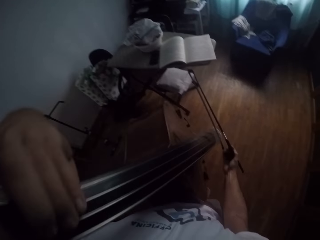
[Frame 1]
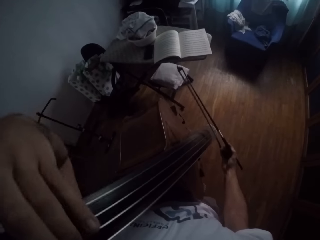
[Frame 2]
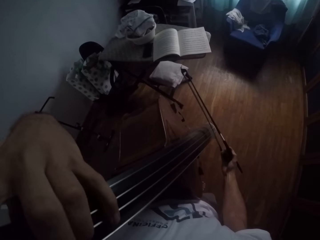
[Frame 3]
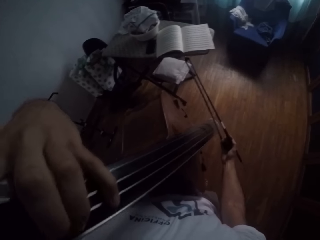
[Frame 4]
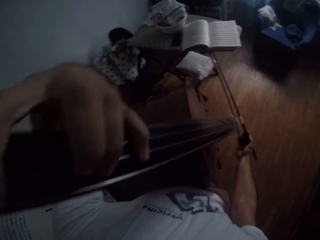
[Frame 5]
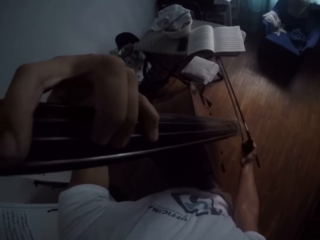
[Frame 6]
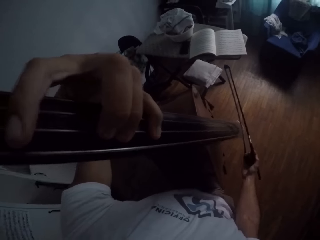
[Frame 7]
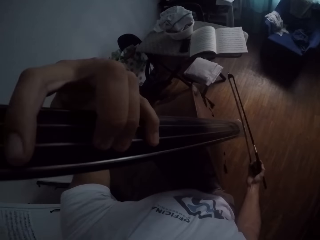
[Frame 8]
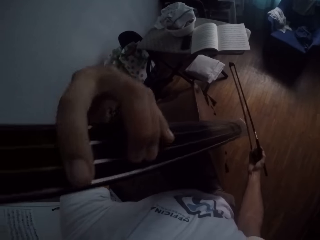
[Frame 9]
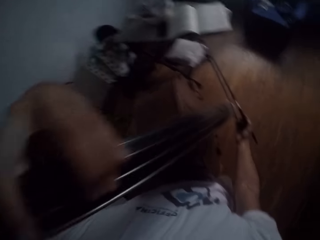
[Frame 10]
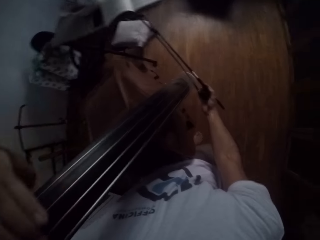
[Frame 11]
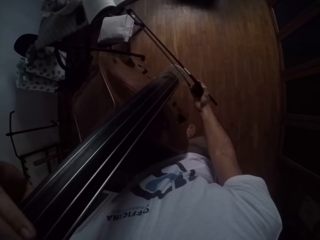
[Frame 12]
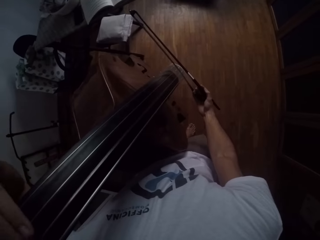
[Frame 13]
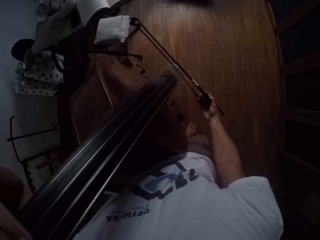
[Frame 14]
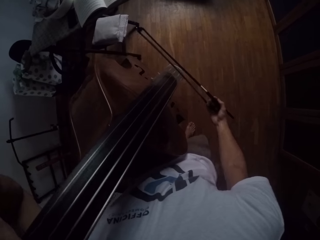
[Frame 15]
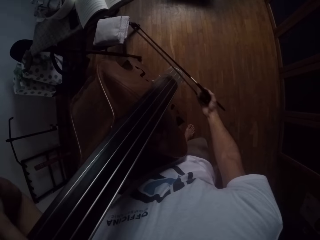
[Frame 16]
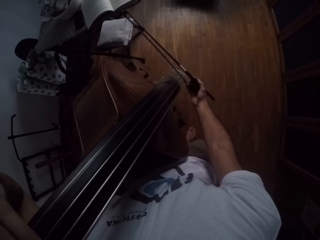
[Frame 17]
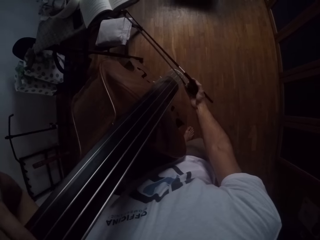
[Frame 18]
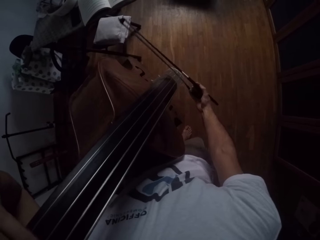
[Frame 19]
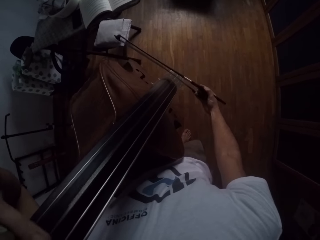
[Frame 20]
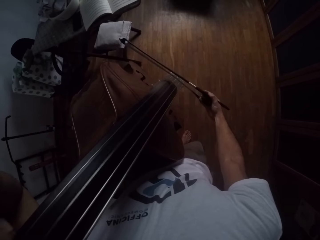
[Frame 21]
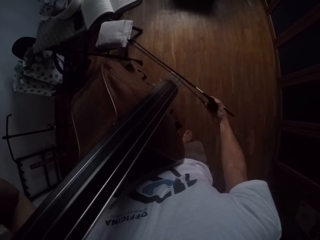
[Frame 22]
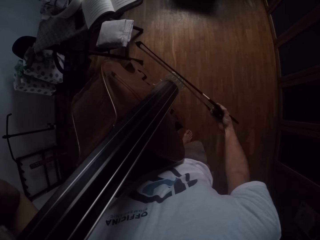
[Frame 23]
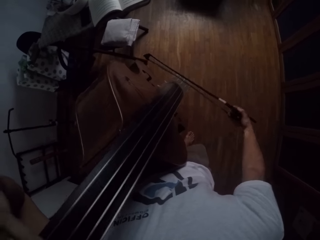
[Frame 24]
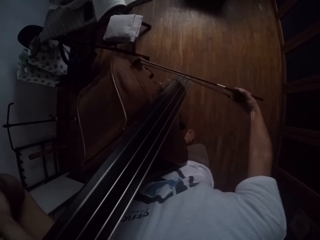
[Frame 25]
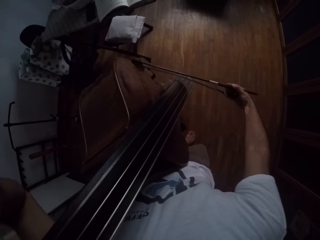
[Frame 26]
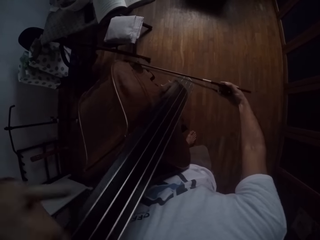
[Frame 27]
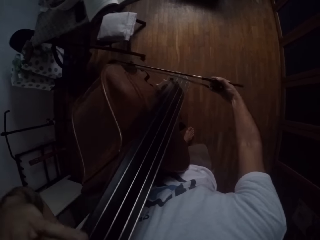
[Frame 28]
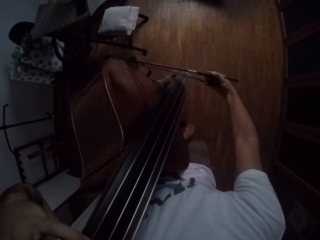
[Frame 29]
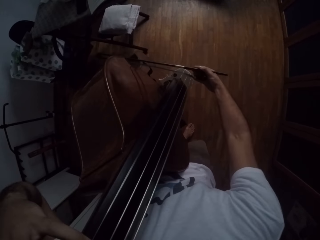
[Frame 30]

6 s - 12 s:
The camera wearer plays the cello with a bow.
